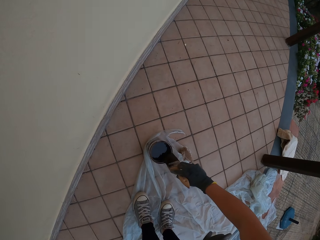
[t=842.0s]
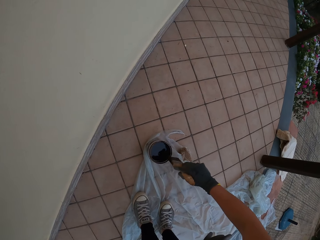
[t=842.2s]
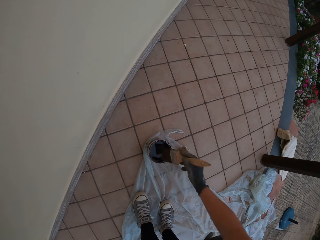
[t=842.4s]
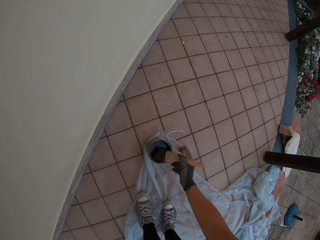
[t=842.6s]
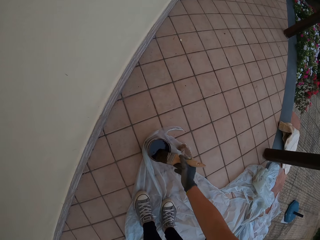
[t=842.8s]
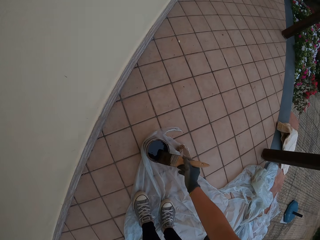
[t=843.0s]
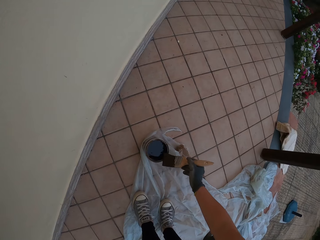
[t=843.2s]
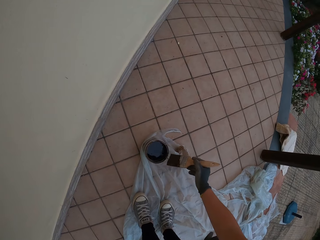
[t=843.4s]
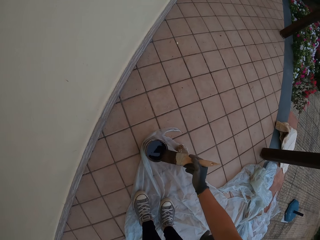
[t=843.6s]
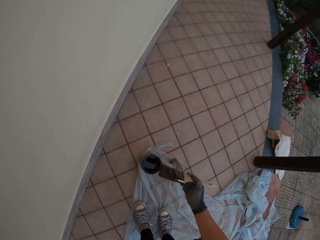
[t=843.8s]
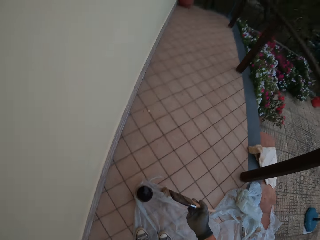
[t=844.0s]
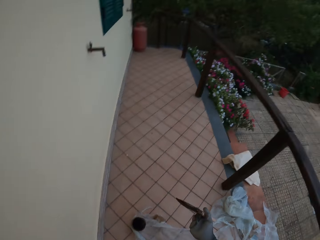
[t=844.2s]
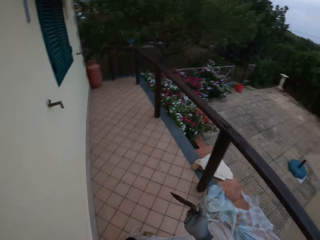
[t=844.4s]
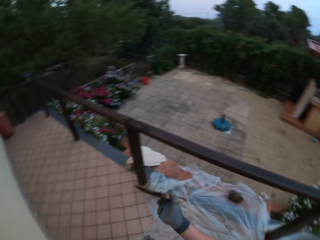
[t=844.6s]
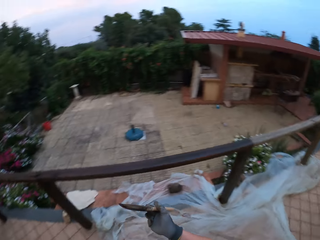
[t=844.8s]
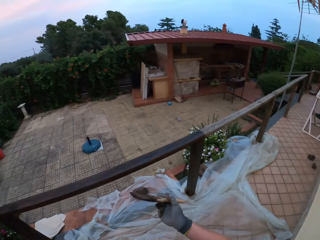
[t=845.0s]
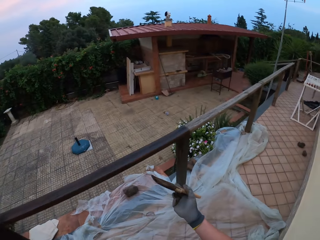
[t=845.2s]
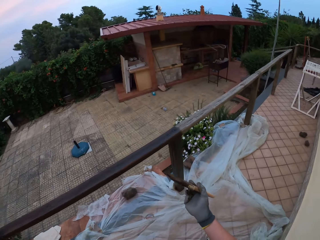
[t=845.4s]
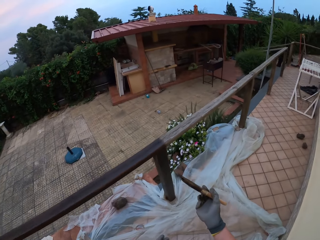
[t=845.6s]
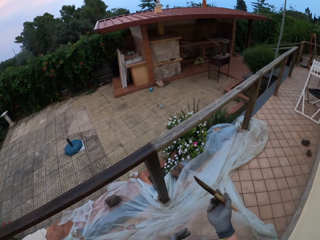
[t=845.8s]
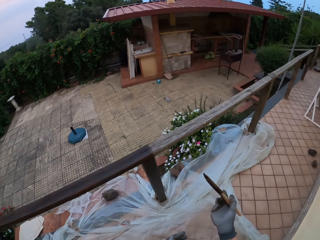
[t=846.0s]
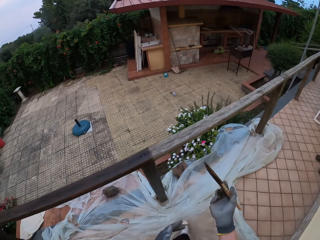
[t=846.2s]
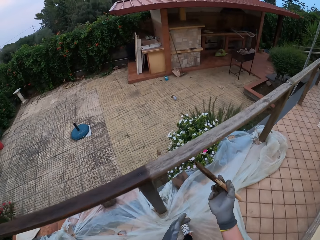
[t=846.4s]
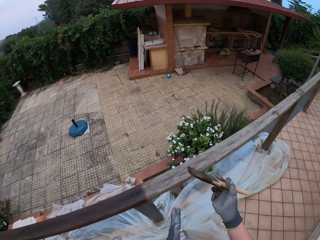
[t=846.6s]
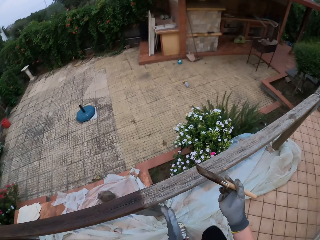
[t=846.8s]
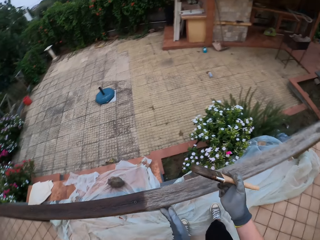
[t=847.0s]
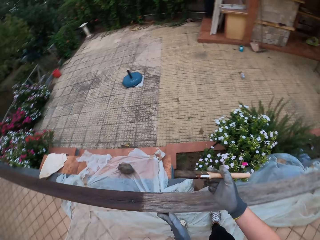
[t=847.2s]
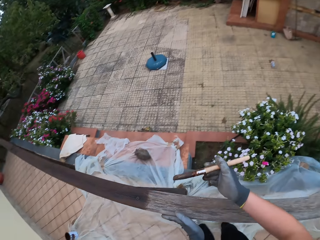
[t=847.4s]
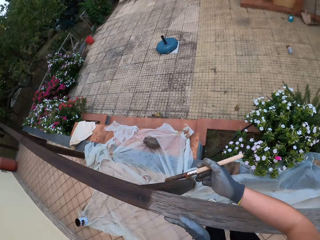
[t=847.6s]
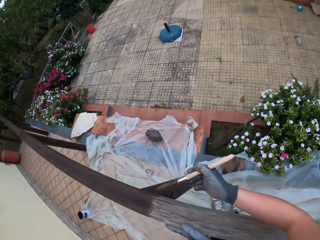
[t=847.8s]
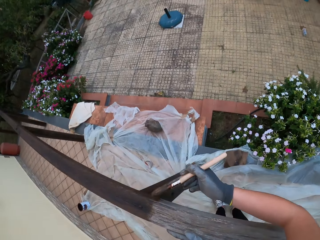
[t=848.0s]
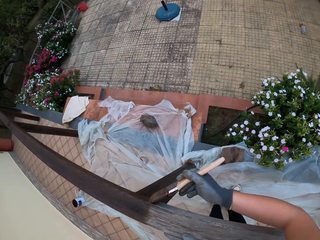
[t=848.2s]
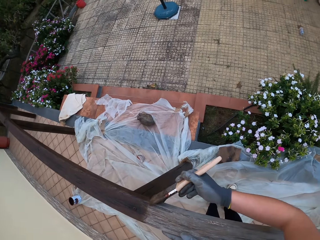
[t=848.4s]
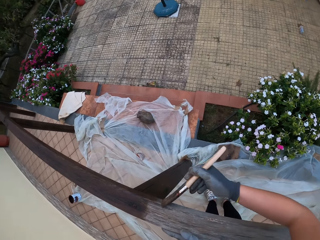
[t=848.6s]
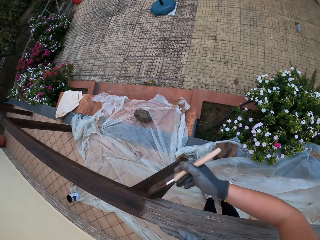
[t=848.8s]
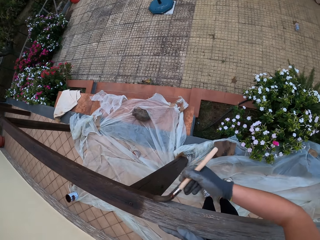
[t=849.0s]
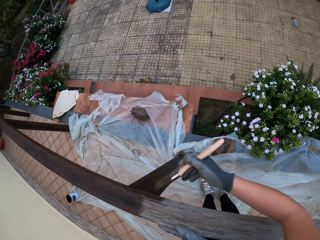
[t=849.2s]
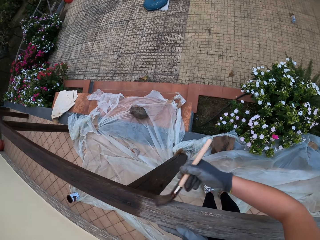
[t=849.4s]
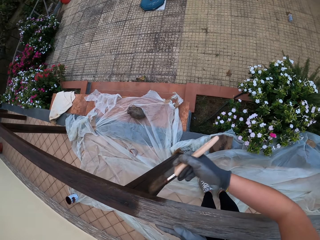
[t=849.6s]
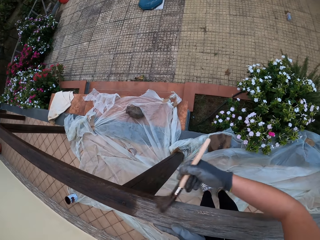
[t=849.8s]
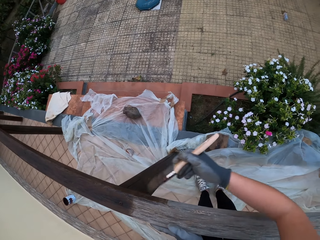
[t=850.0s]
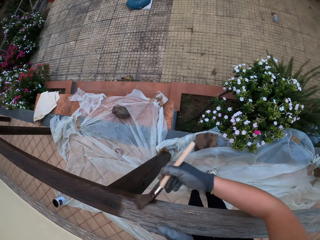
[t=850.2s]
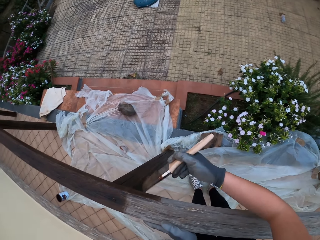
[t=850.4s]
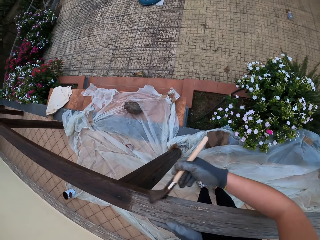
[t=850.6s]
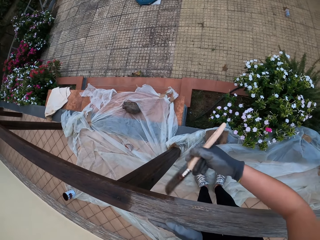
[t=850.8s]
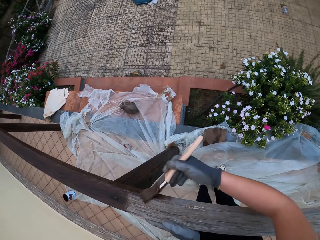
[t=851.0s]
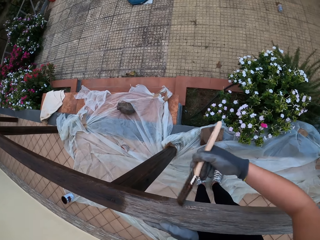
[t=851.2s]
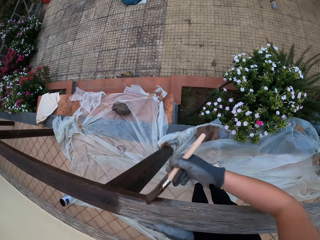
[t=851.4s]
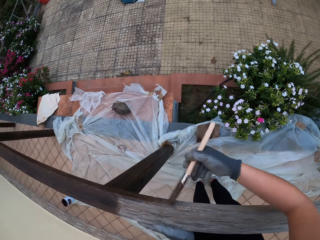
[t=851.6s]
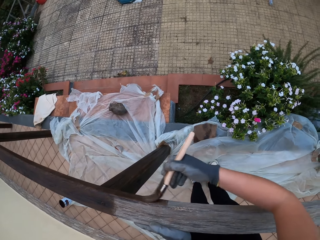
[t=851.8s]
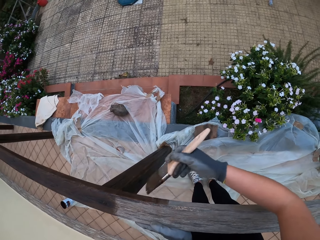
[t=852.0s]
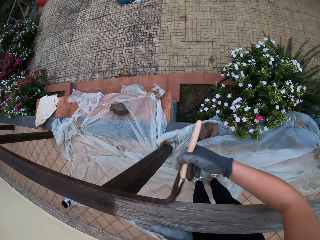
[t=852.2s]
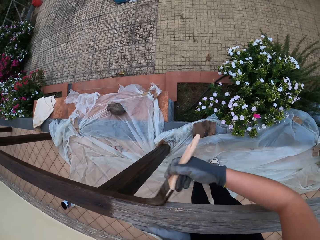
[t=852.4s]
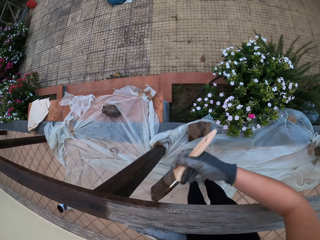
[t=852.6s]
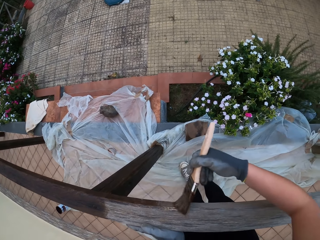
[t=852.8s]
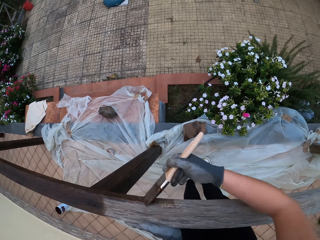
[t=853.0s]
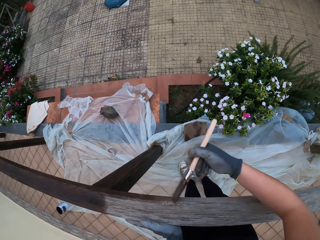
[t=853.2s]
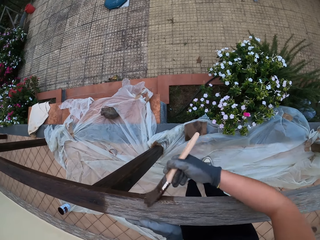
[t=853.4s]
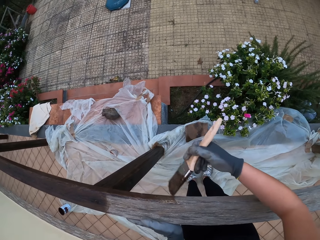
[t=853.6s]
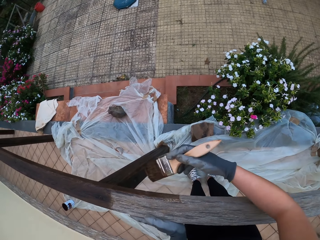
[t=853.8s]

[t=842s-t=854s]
The camera wearer looks around the compound. He walks to his right towards the wooden rail. He touches the wooden top rail with his gloved left hand and holds the wooden rail fence with his left hand. He paints the wooden top rail with the paint brush in his gloved right hand.

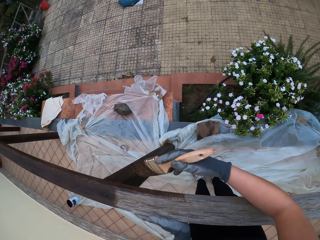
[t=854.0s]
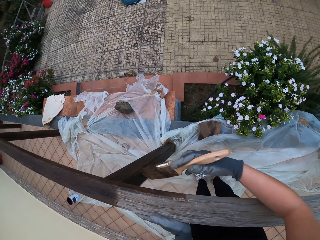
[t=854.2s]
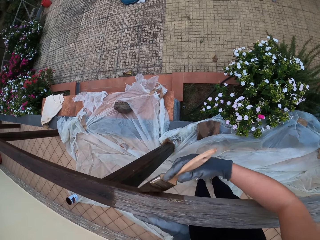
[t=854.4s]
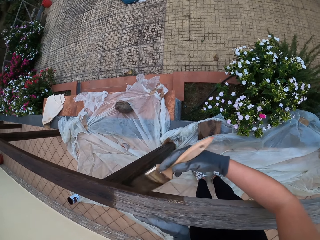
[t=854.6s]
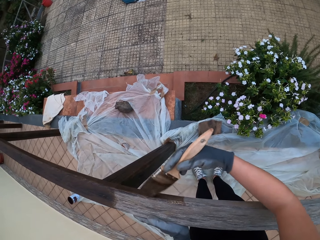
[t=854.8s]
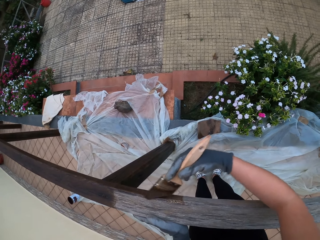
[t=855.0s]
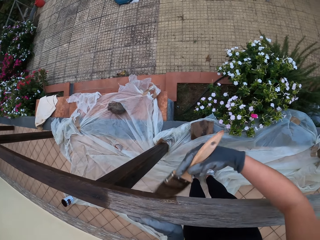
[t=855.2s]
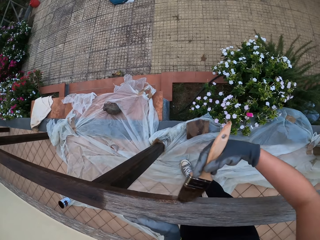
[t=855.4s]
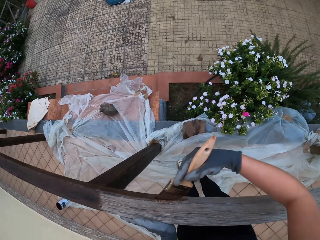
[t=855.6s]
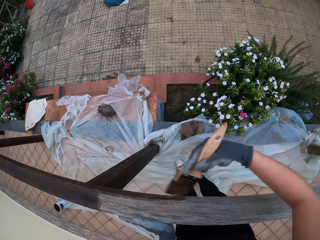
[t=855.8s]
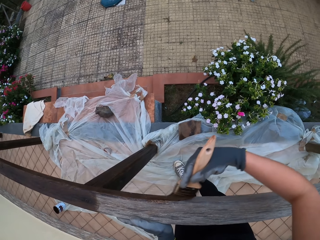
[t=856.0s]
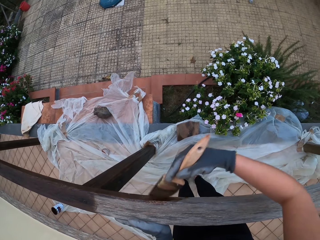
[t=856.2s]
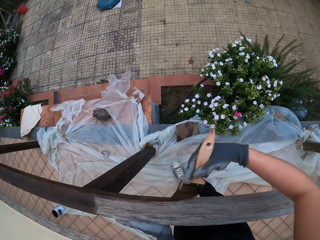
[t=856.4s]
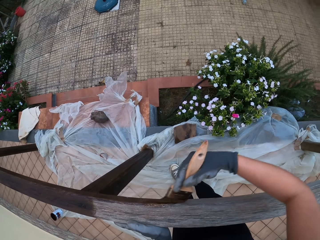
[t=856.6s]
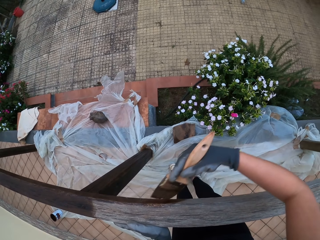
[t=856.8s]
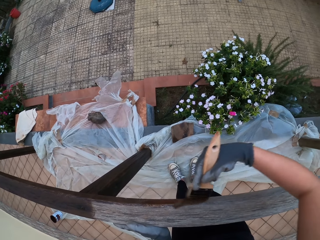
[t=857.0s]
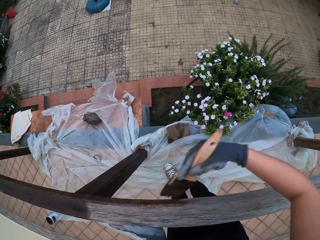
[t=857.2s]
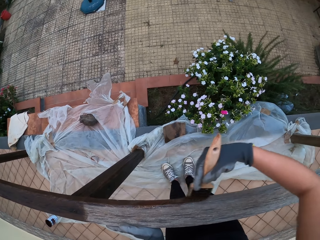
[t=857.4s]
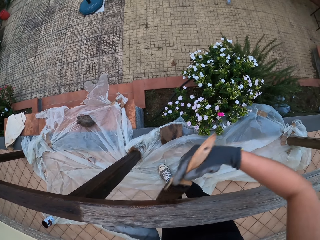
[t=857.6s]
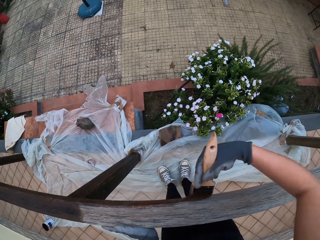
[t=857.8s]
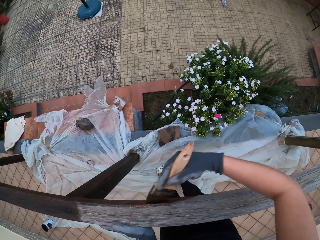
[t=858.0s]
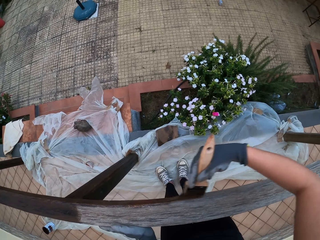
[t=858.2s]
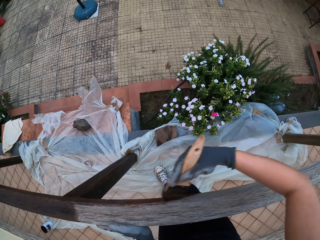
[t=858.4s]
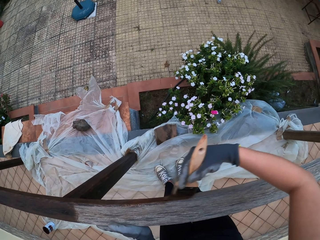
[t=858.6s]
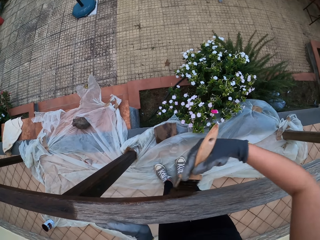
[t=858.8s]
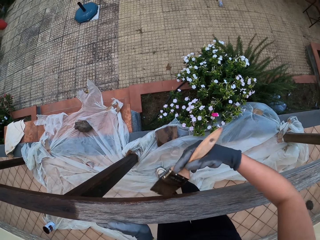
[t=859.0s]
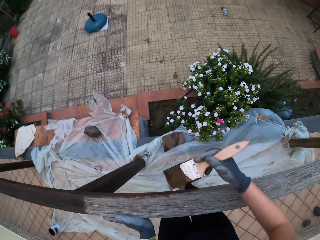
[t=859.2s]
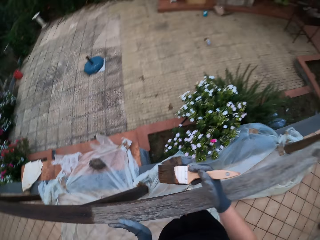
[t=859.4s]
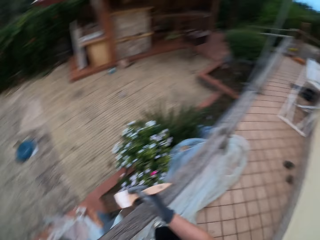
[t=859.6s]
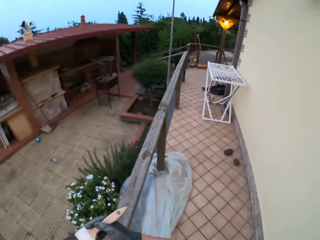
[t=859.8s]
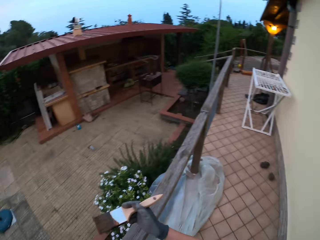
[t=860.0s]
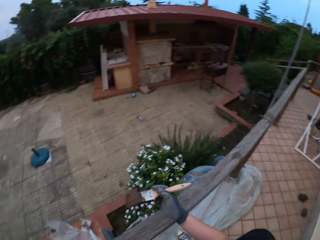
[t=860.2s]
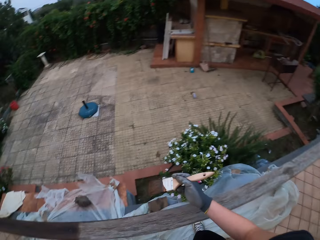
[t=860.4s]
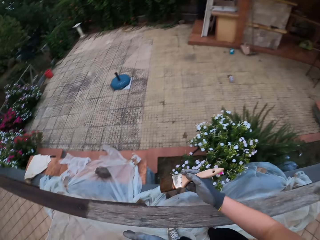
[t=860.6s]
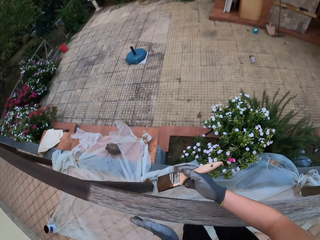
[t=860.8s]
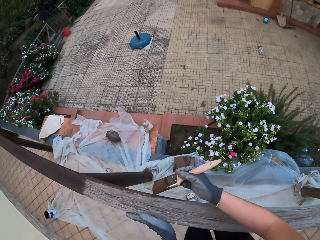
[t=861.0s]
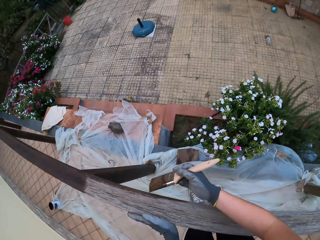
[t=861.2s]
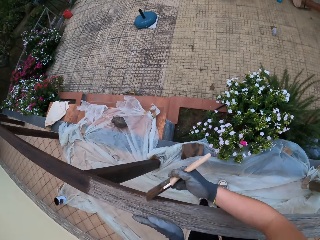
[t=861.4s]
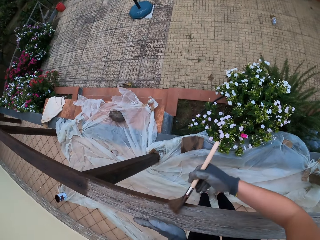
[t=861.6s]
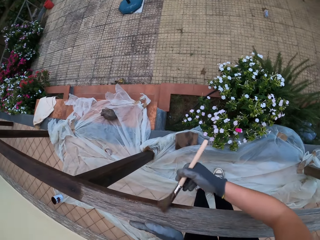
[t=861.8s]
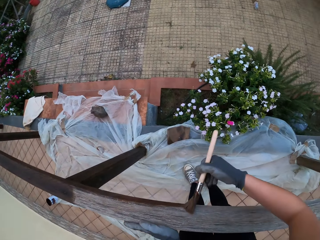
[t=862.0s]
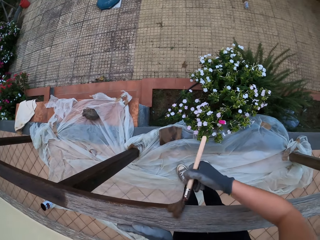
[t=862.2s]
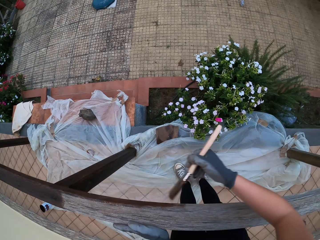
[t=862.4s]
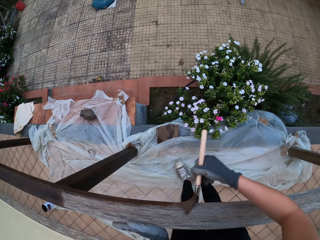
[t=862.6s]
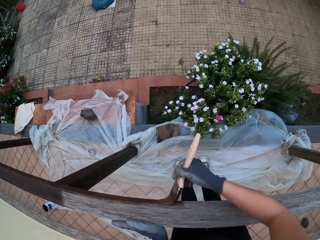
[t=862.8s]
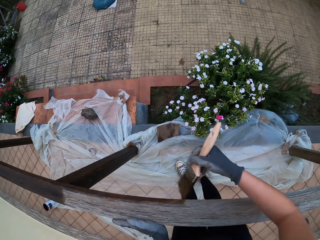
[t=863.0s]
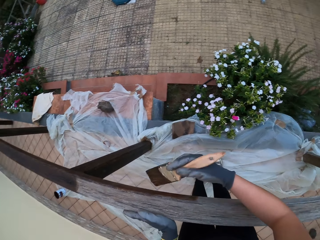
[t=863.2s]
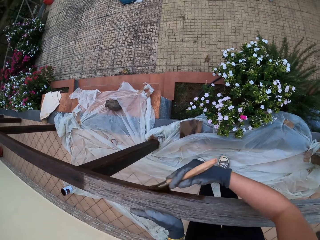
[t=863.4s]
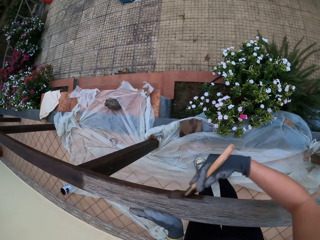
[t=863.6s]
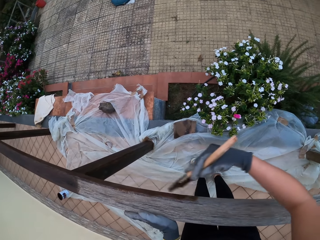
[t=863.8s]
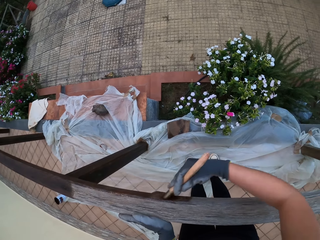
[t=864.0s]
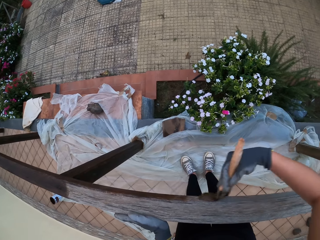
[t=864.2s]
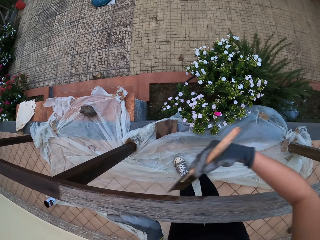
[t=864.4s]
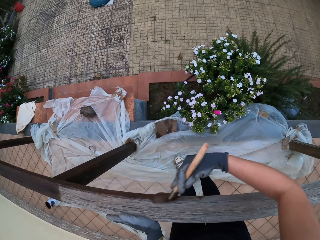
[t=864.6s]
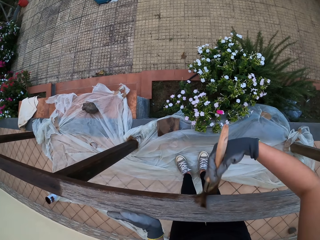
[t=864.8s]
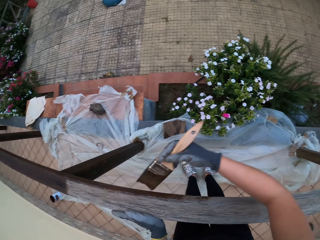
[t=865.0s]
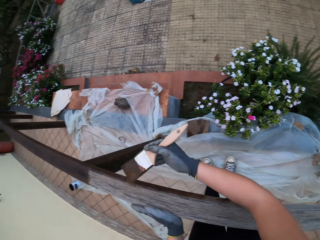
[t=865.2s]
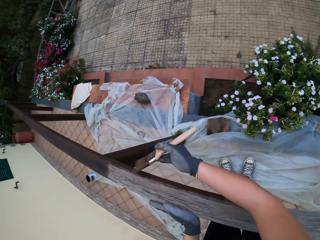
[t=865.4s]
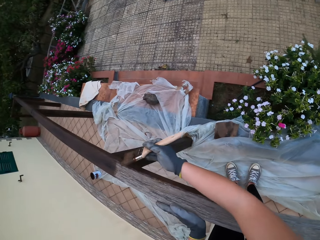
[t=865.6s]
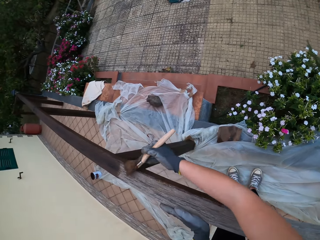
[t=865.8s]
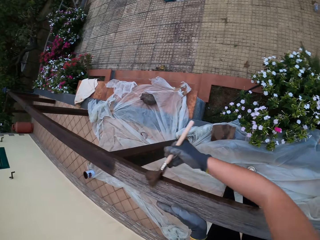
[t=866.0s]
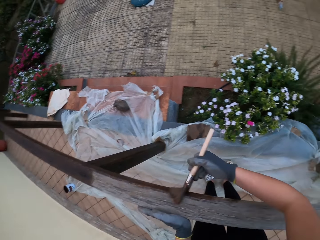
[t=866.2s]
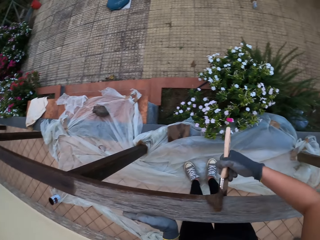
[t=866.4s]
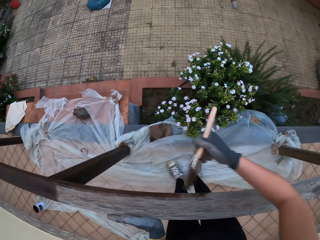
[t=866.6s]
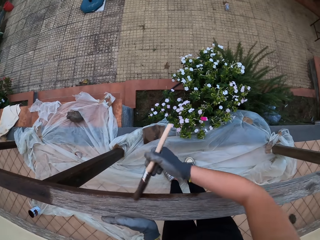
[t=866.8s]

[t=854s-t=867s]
The camera wearer removes the paint brush from the wooden rail fence. They look around the compound. They paint the wooden rail fence with the paint brush.
